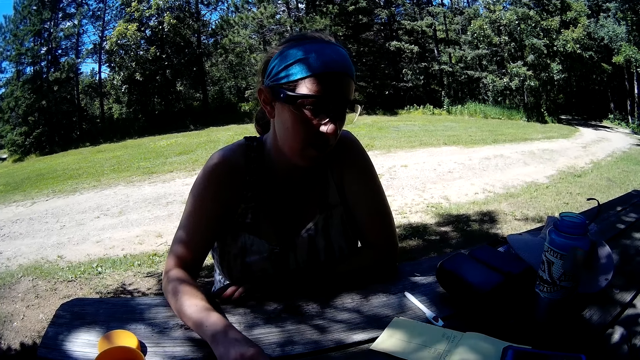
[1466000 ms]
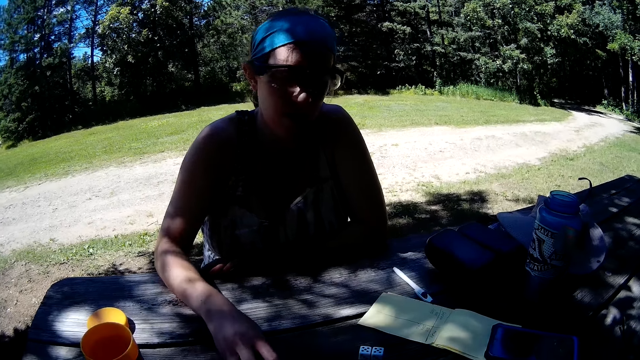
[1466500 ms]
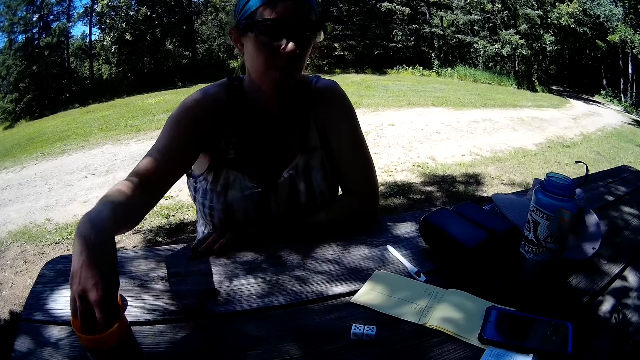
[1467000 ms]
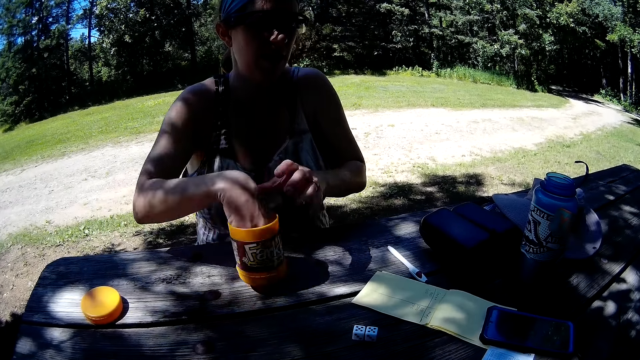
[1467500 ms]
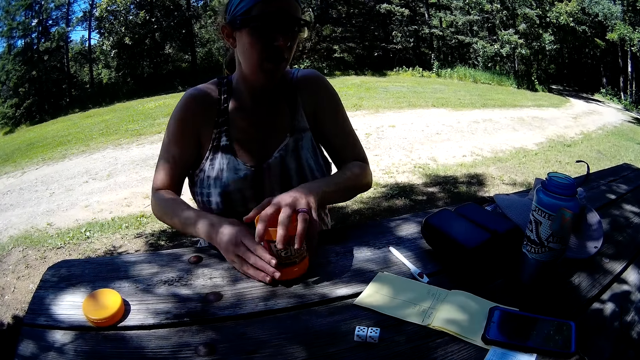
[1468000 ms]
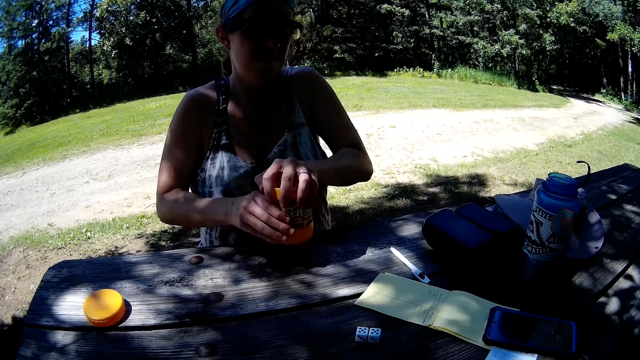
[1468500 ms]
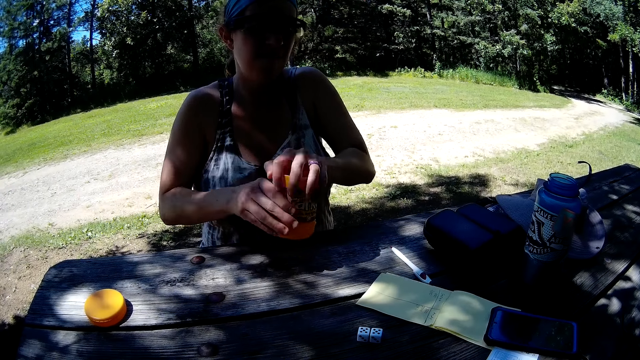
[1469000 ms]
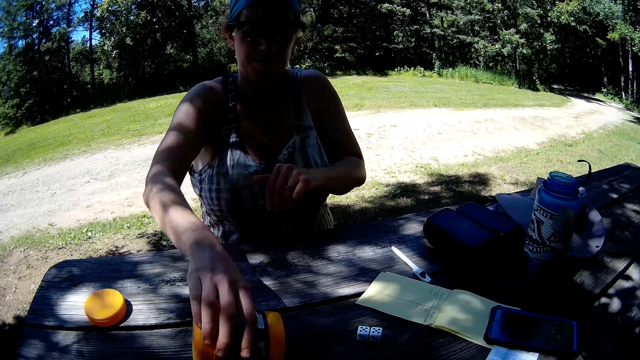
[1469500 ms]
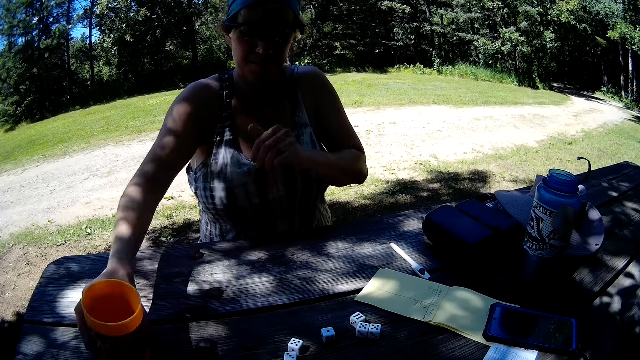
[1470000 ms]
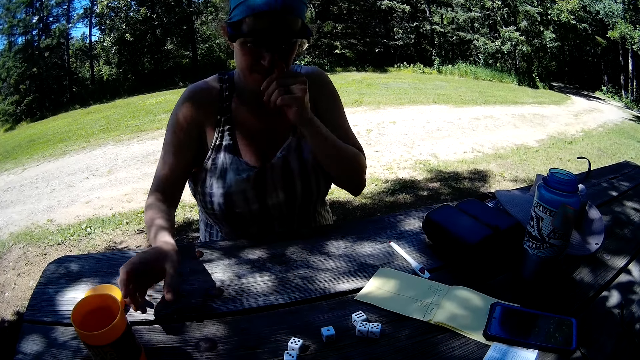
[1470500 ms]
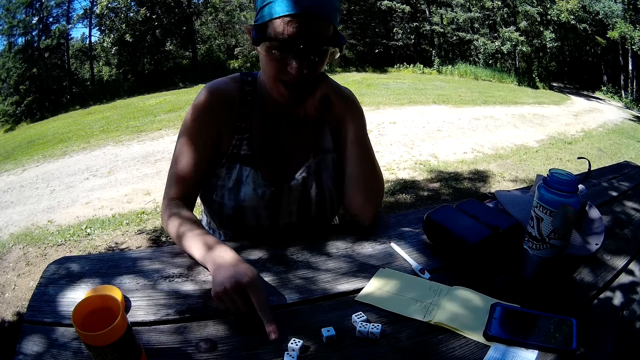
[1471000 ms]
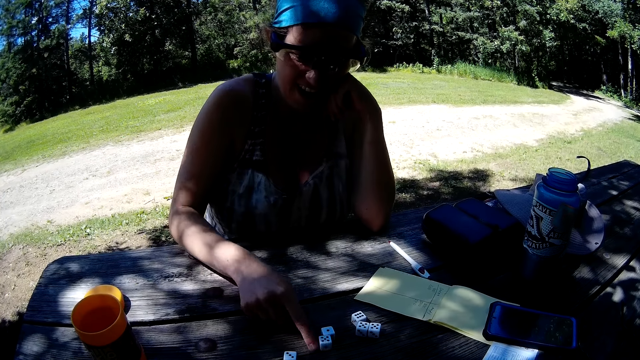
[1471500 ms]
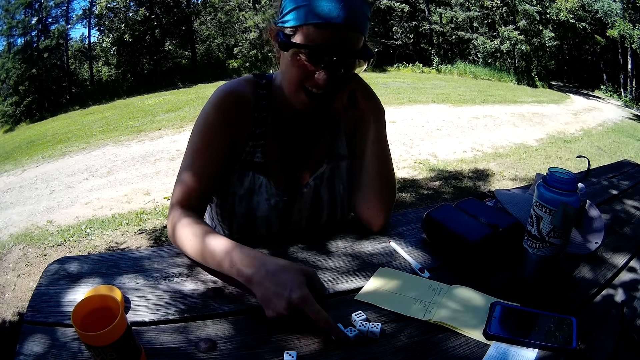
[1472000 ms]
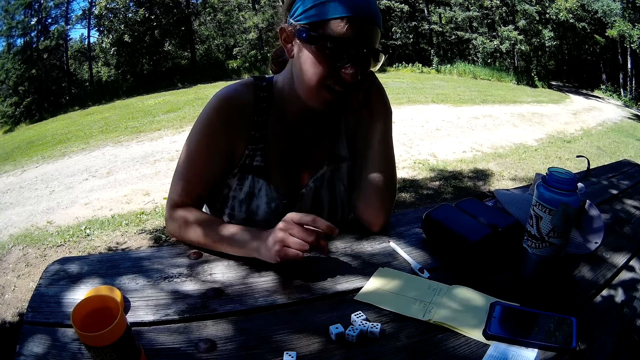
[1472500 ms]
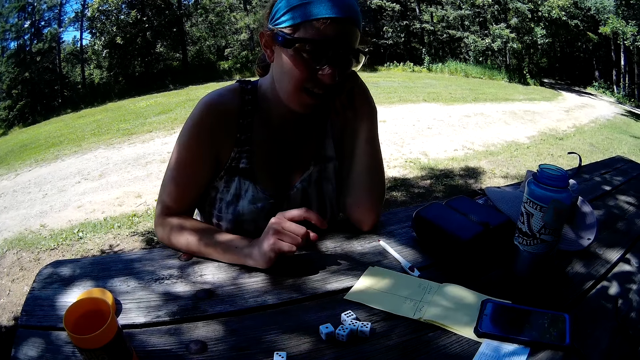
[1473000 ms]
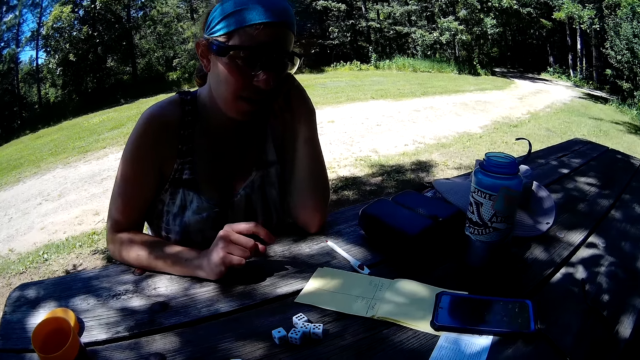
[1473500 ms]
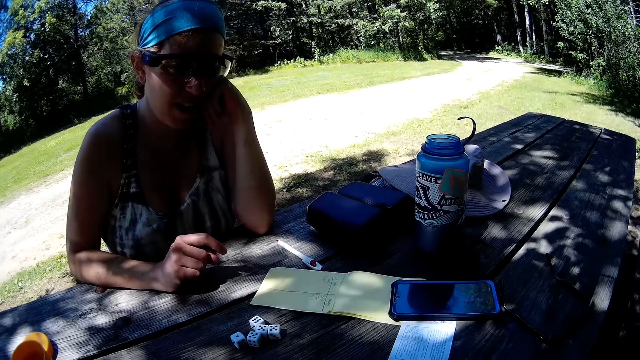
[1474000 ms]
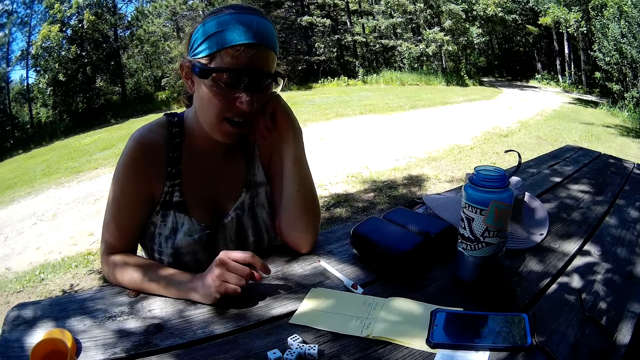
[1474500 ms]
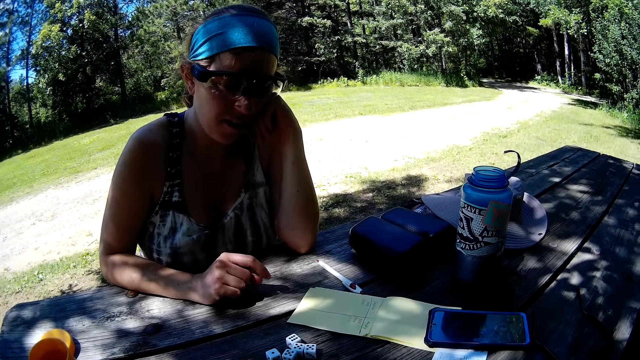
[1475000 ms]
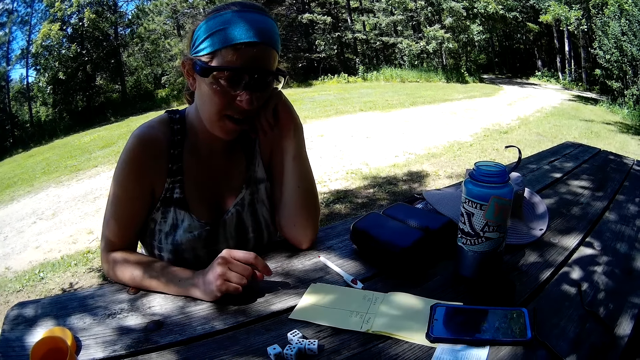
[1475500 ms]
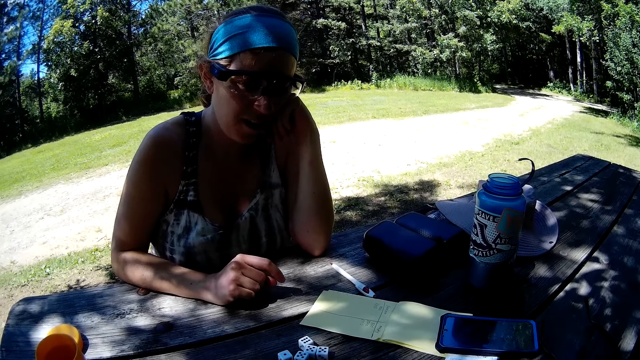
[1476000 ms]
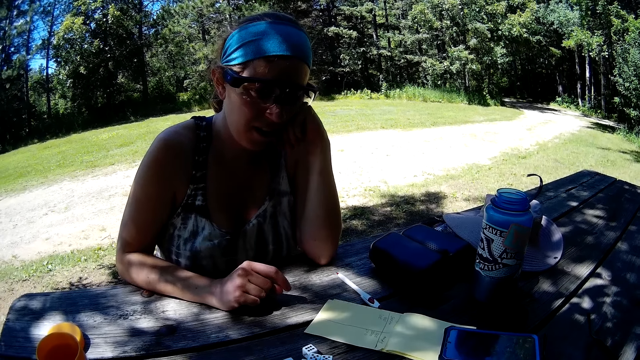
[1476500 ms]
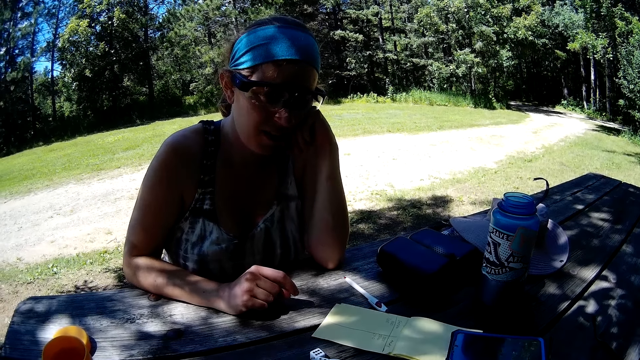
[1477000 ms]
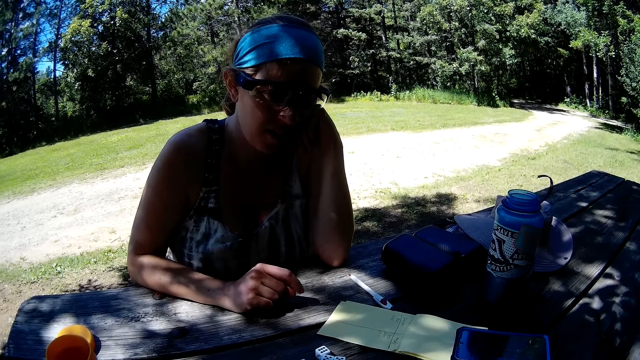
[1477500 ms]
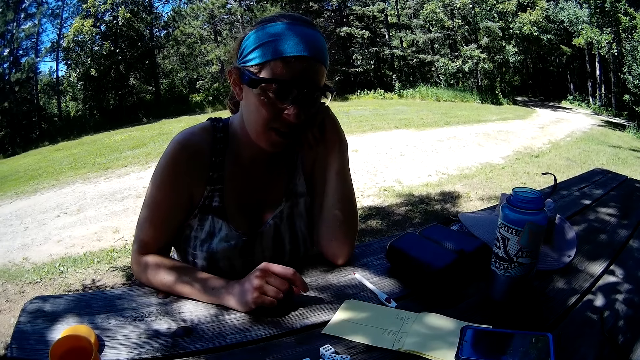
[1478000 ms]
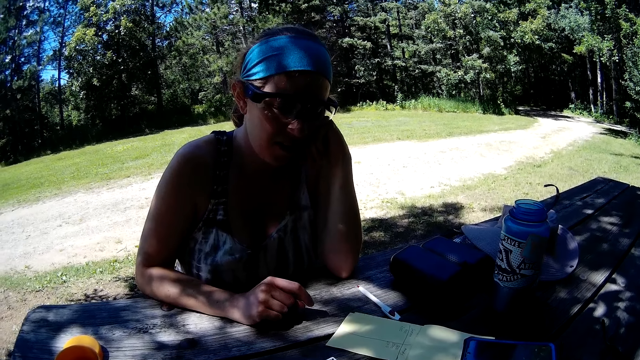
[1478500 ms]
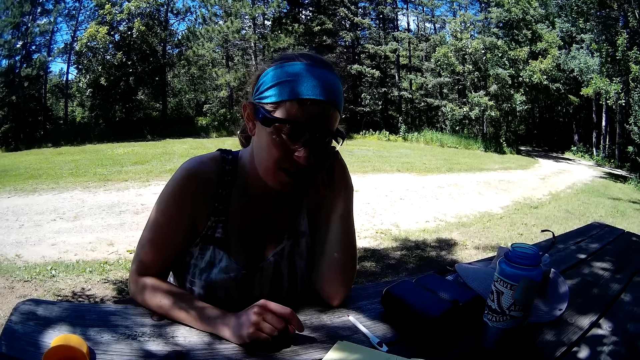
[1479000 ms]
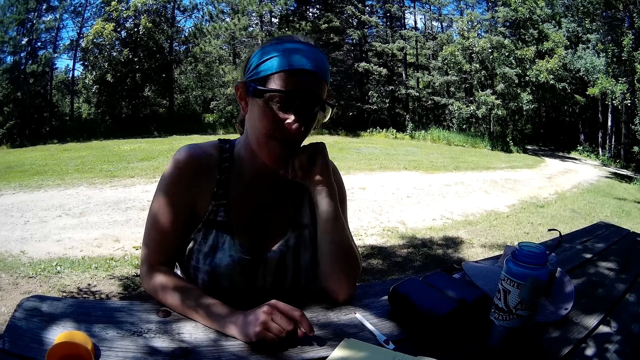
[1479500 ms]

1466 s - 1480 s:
The woman puts the remaining dice into the container and places her hand in the container. She carries the container, shakes the container with the dice, and pours the dice from the container on the table. She places the container on the table. She moves a die on the table towards the other dice. The woman interacts with the camera wearer.

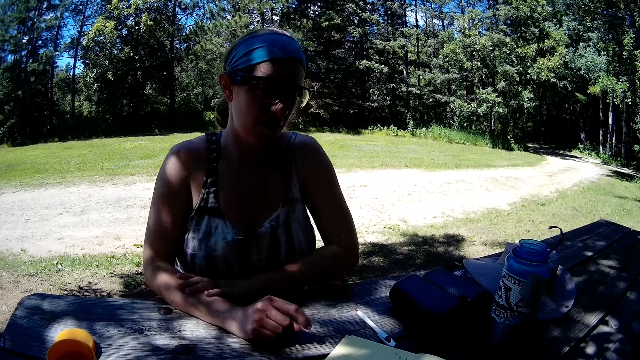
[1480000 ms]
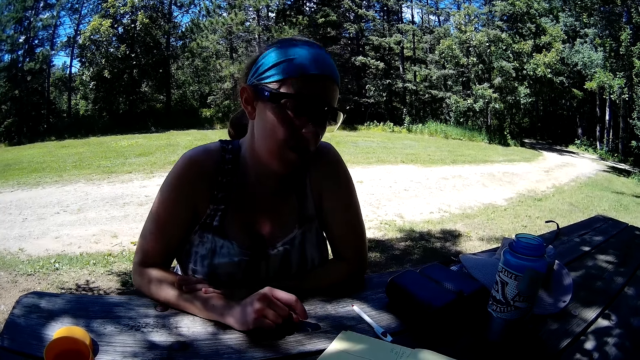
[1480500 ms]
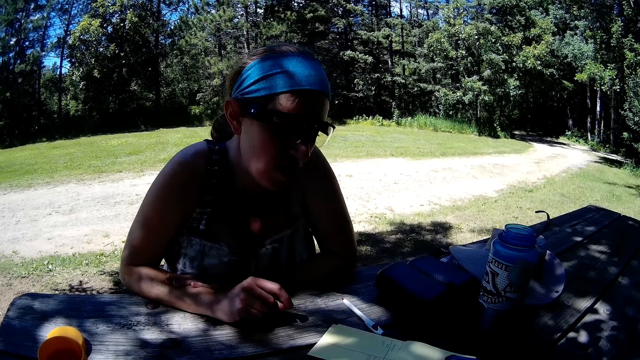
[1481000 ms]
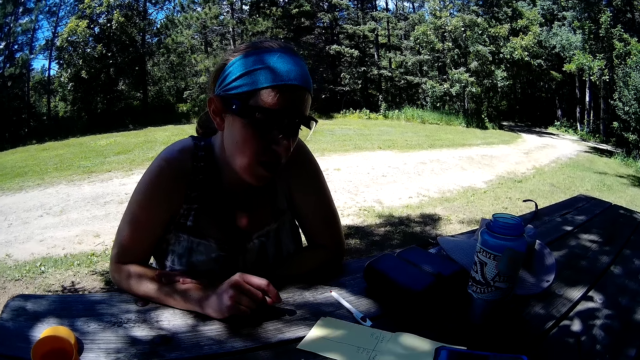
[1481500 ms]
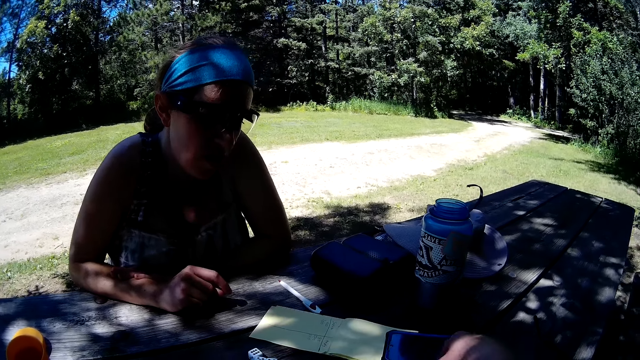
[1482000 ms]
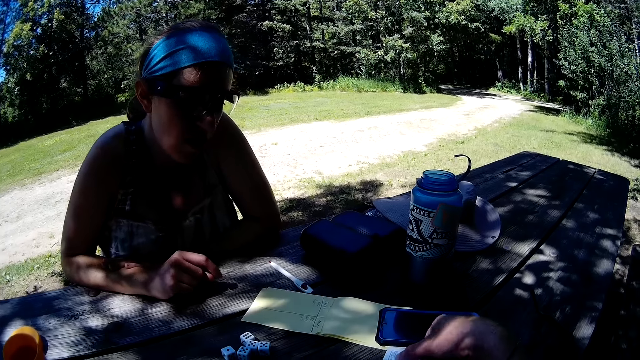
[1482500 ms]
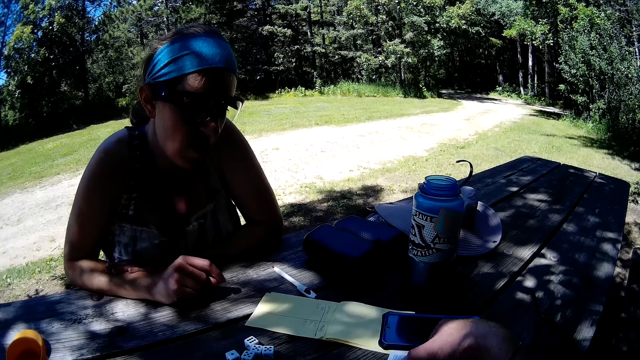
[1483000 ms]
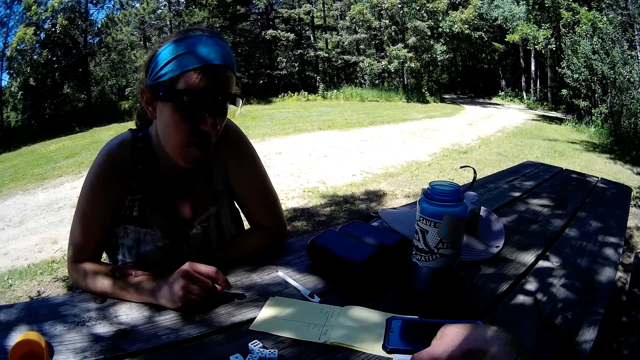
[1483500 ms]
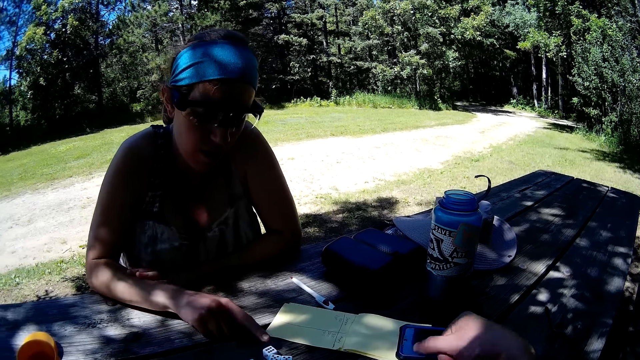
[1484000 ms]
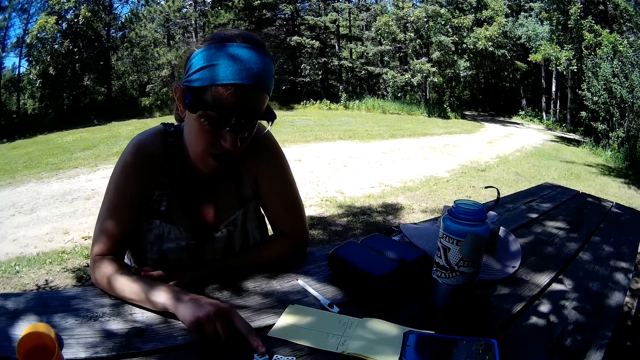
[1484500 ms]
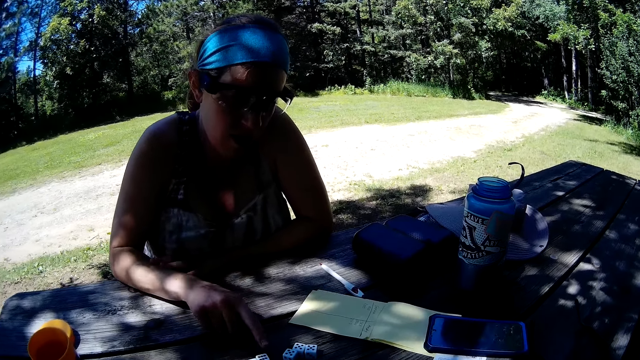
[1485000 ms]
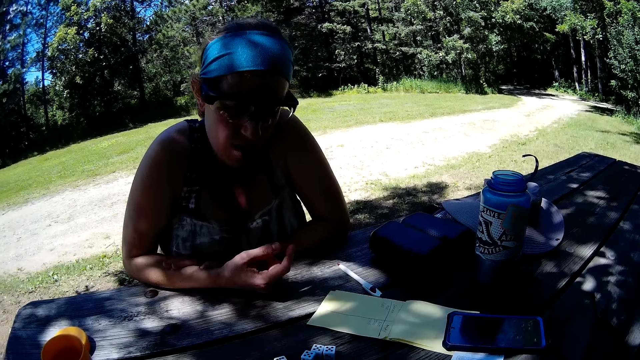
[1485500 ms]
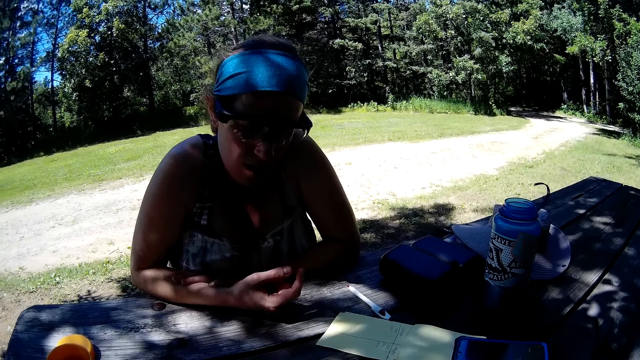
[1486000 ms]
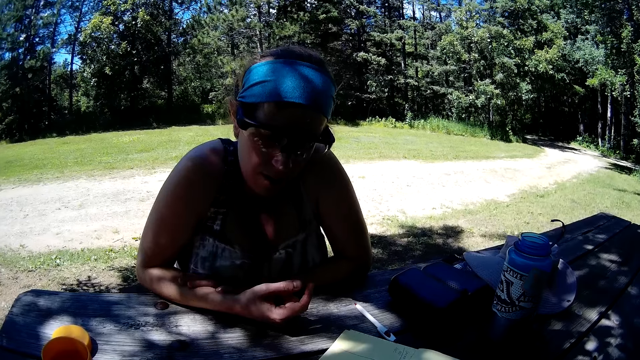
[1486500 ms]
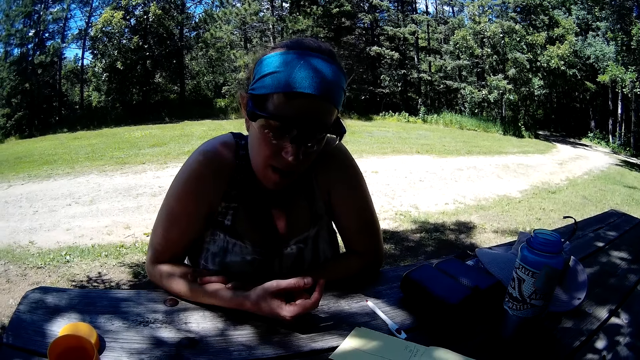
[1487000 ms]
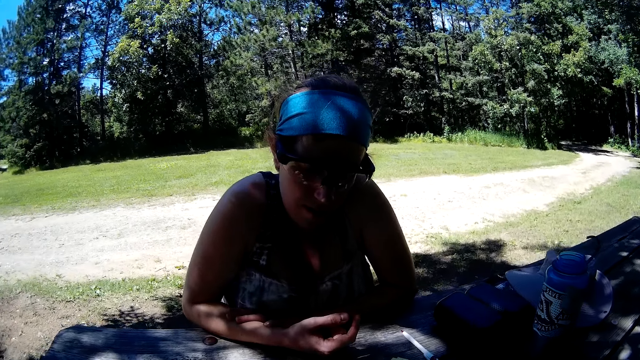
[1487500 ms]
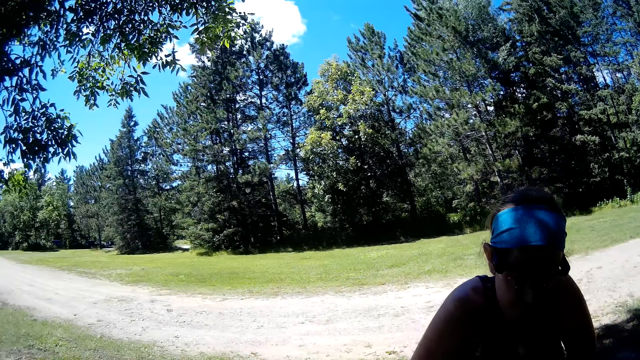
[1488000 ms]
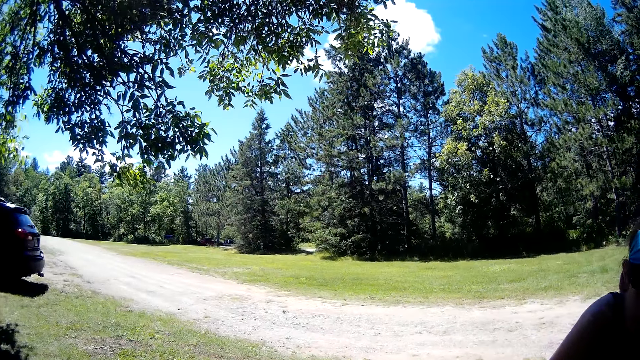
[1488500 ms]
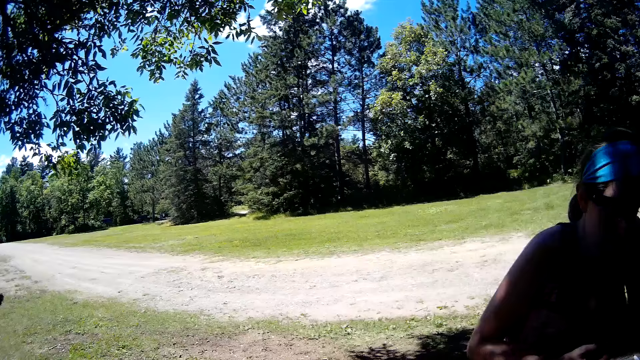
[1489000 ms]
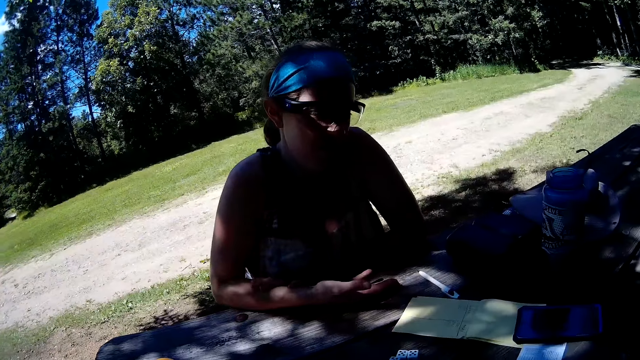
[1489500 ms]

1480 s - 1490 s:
The woman moves another die on the table. The camera wearer looks around the area.
